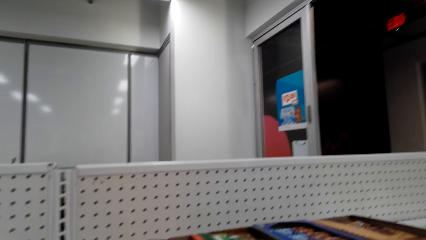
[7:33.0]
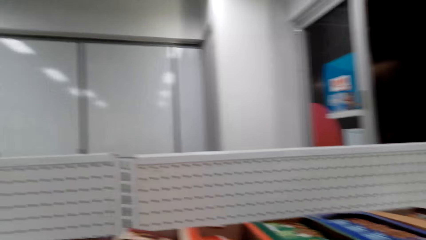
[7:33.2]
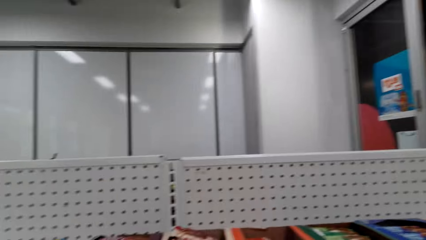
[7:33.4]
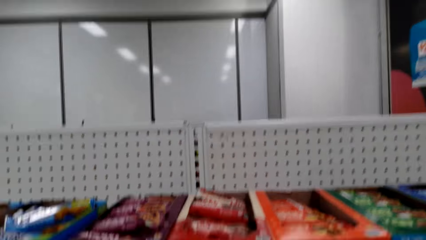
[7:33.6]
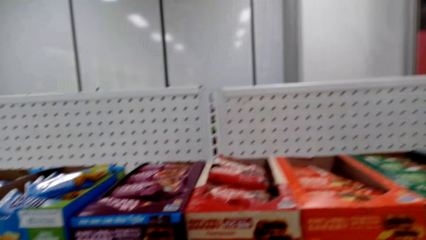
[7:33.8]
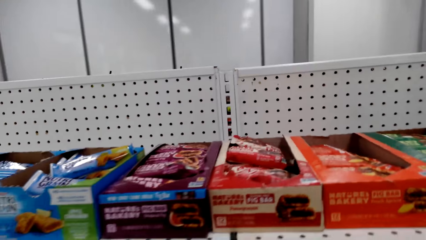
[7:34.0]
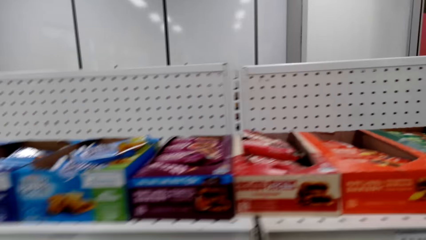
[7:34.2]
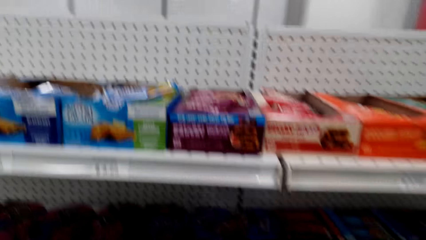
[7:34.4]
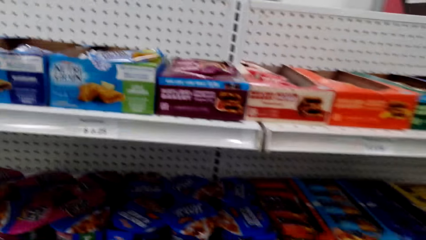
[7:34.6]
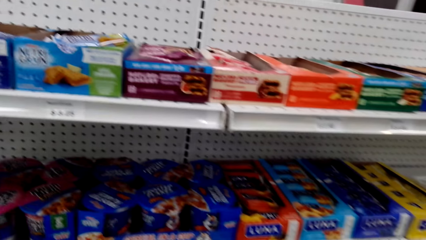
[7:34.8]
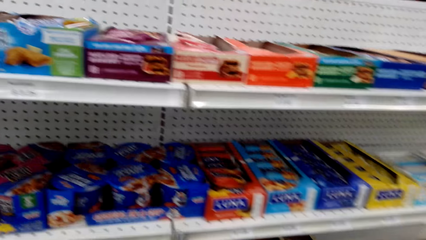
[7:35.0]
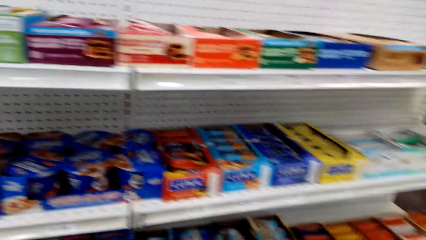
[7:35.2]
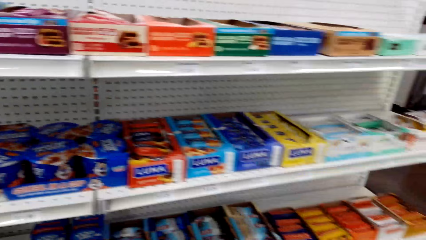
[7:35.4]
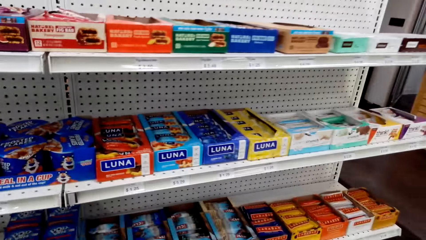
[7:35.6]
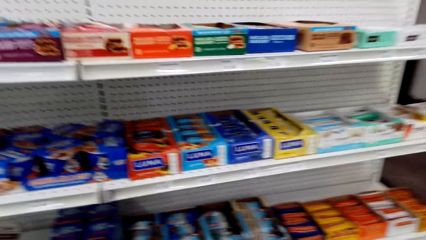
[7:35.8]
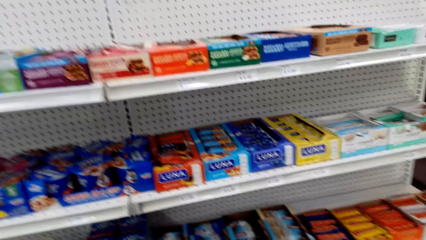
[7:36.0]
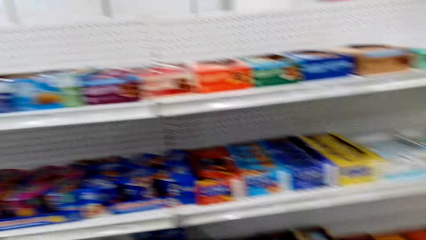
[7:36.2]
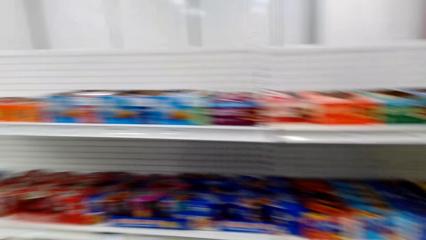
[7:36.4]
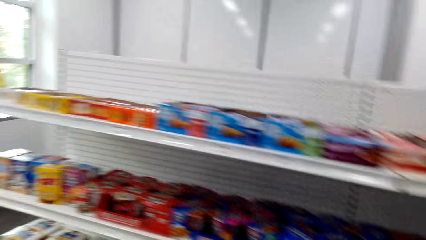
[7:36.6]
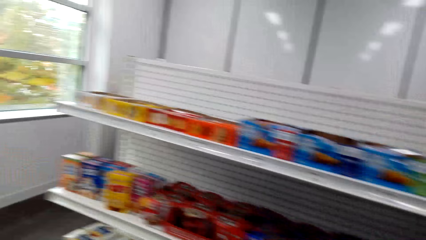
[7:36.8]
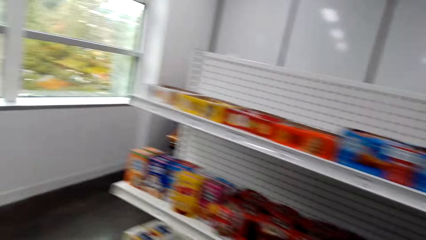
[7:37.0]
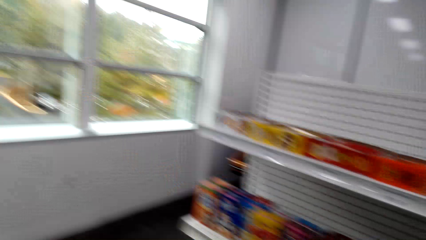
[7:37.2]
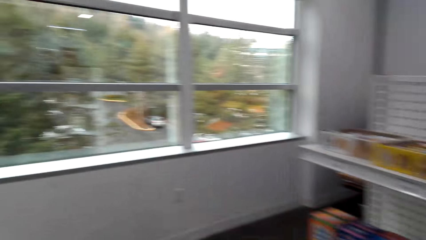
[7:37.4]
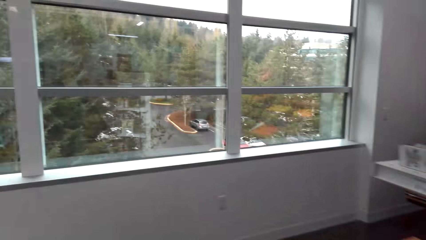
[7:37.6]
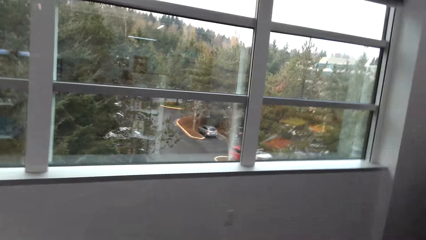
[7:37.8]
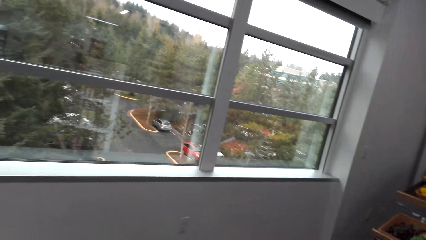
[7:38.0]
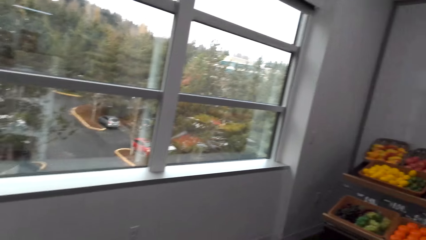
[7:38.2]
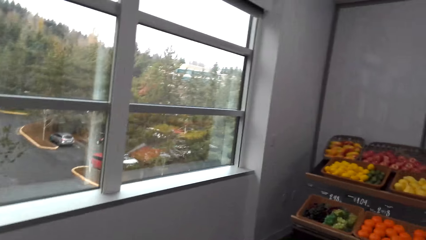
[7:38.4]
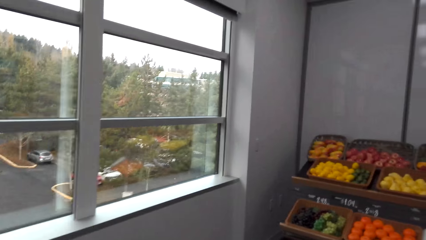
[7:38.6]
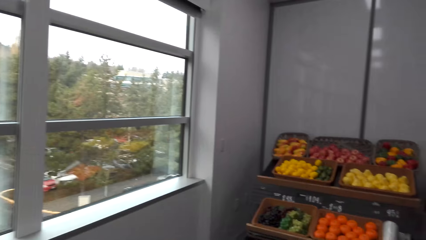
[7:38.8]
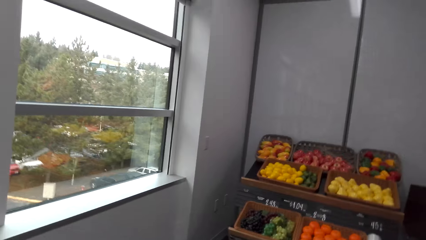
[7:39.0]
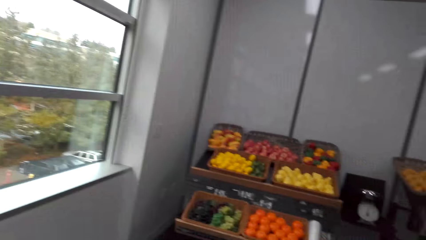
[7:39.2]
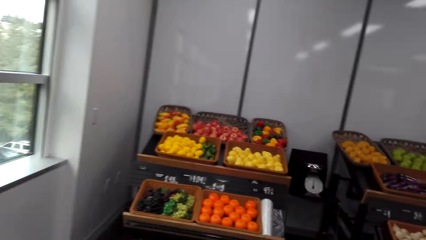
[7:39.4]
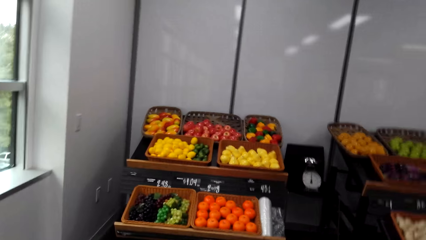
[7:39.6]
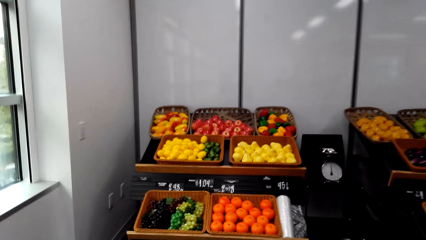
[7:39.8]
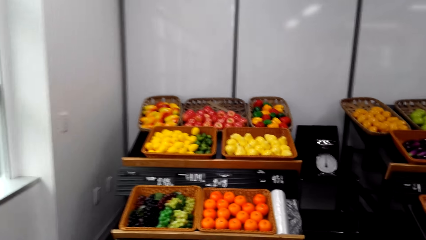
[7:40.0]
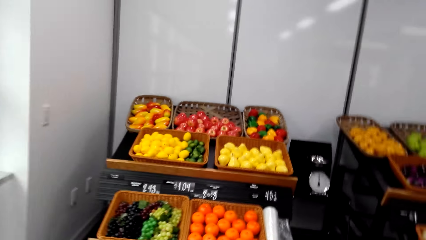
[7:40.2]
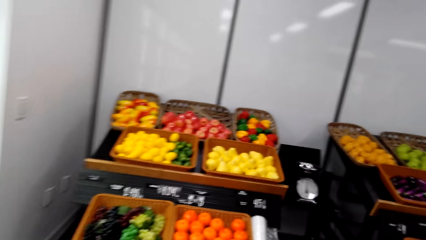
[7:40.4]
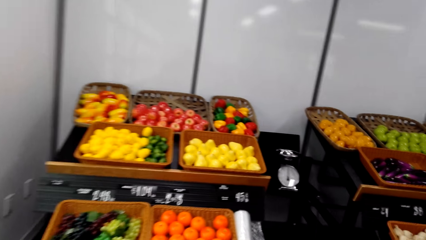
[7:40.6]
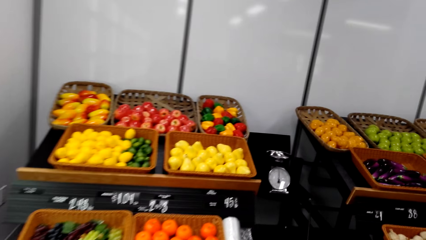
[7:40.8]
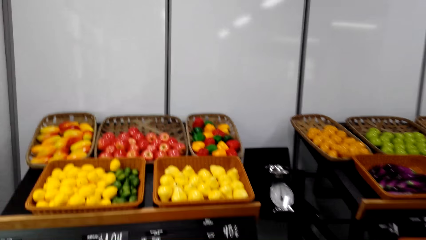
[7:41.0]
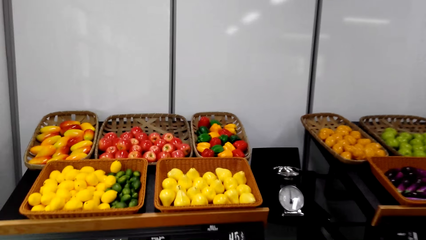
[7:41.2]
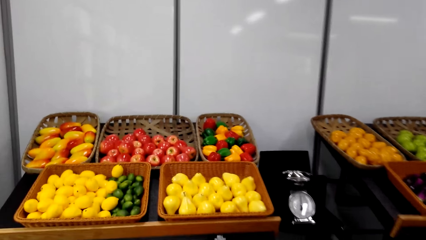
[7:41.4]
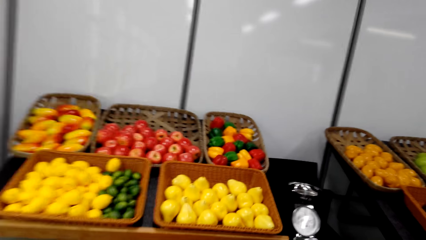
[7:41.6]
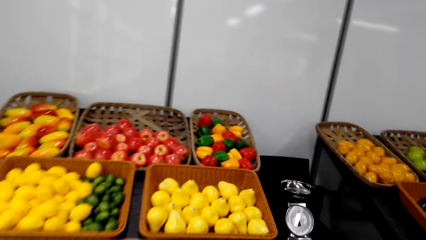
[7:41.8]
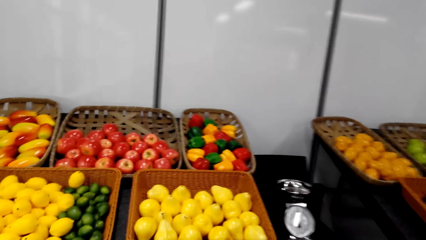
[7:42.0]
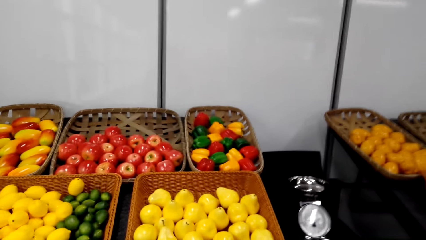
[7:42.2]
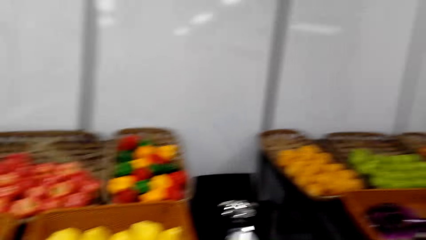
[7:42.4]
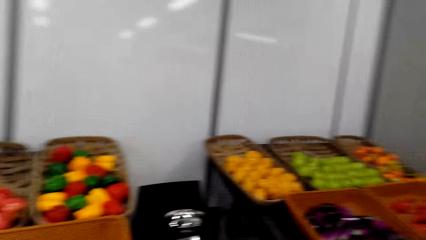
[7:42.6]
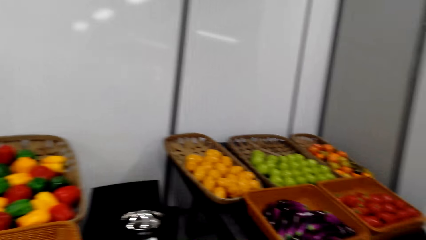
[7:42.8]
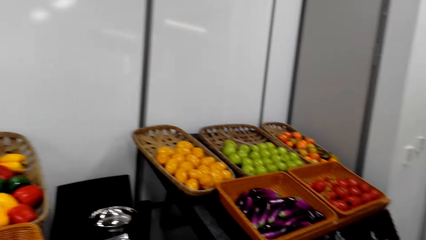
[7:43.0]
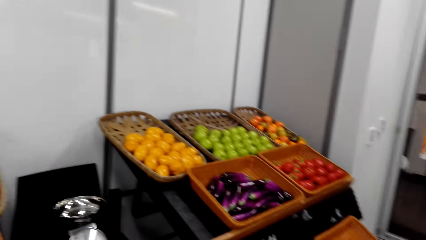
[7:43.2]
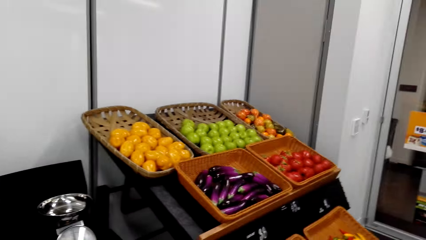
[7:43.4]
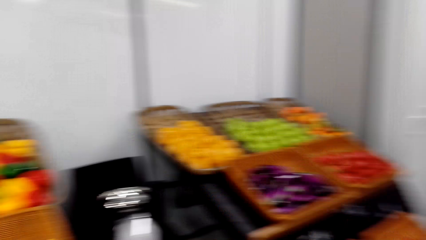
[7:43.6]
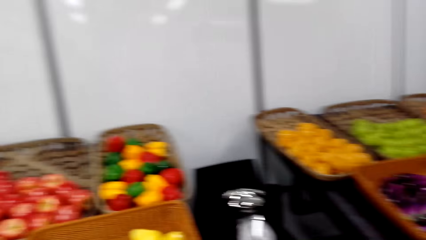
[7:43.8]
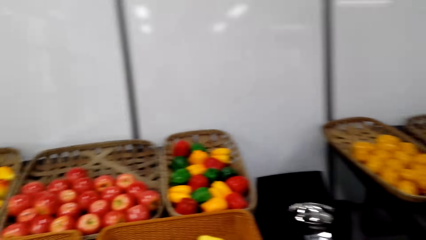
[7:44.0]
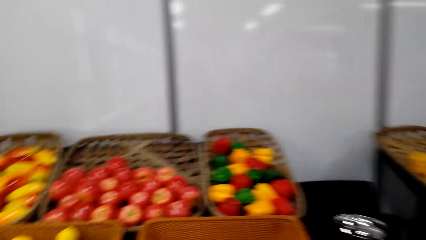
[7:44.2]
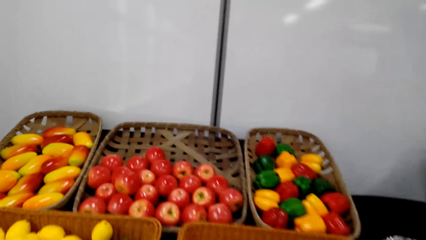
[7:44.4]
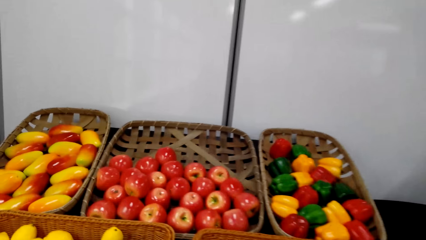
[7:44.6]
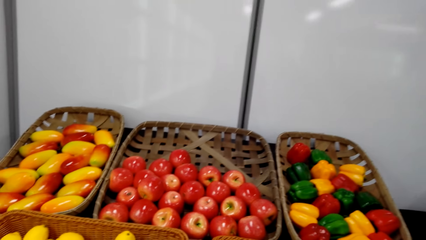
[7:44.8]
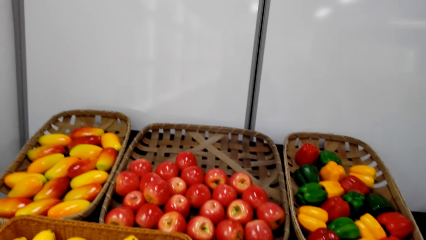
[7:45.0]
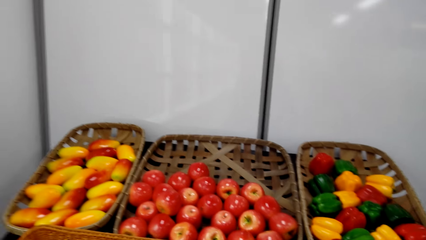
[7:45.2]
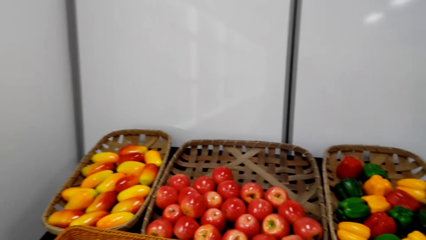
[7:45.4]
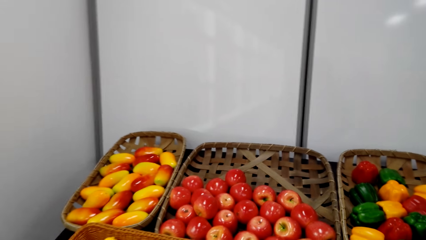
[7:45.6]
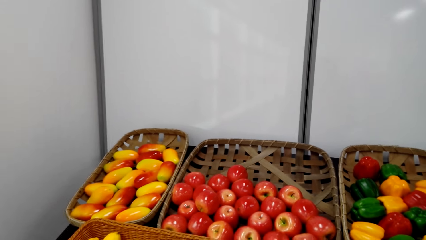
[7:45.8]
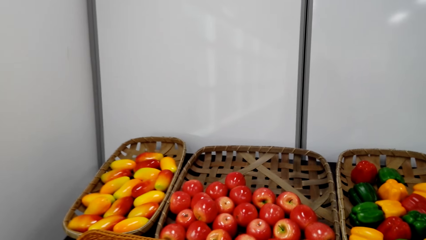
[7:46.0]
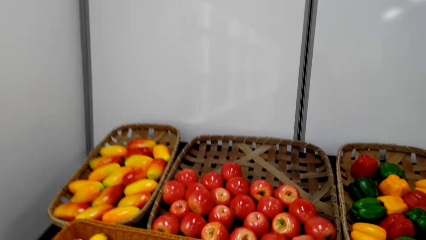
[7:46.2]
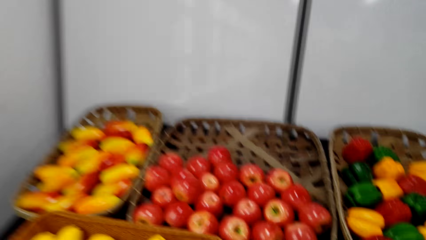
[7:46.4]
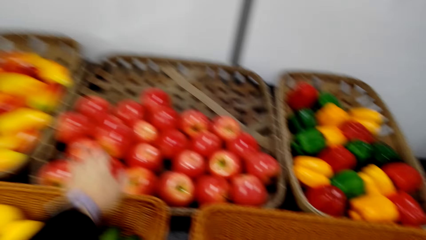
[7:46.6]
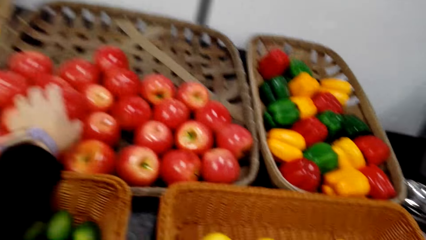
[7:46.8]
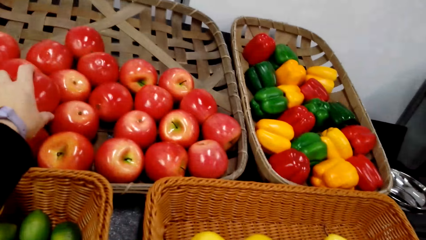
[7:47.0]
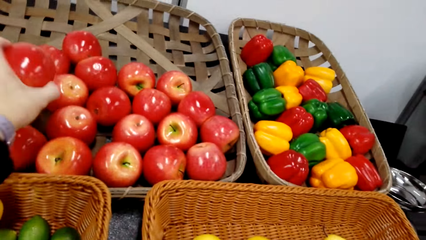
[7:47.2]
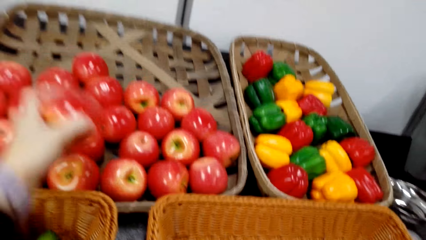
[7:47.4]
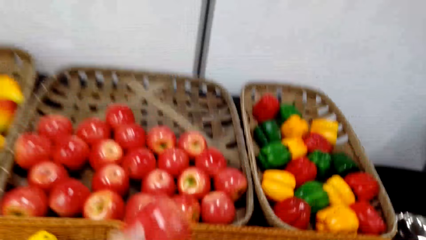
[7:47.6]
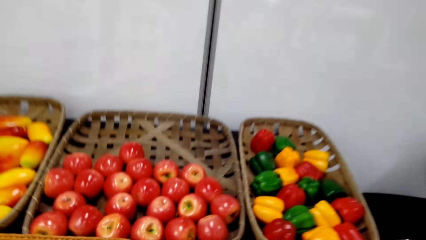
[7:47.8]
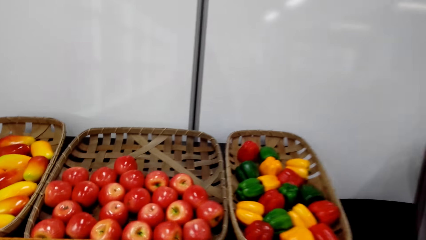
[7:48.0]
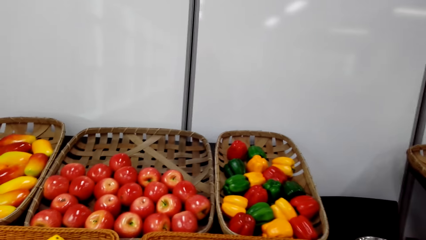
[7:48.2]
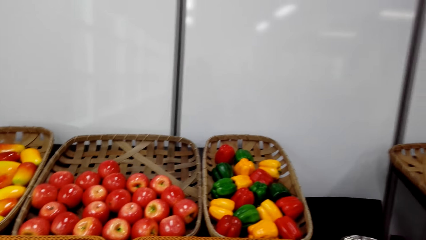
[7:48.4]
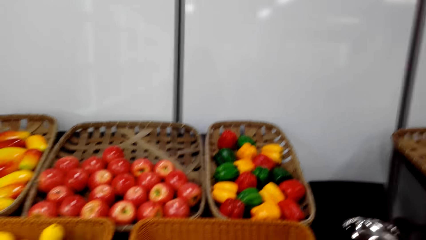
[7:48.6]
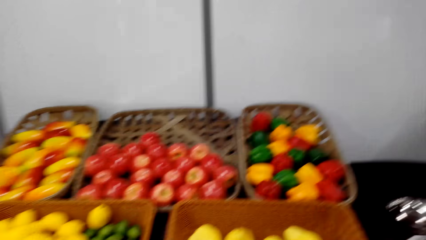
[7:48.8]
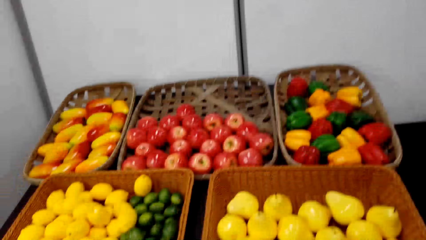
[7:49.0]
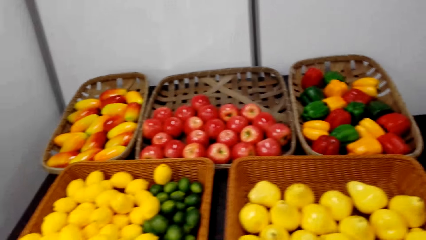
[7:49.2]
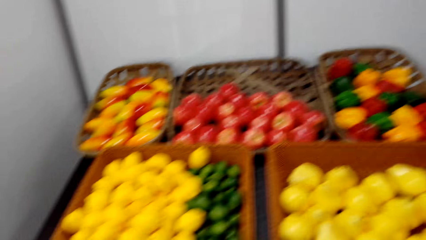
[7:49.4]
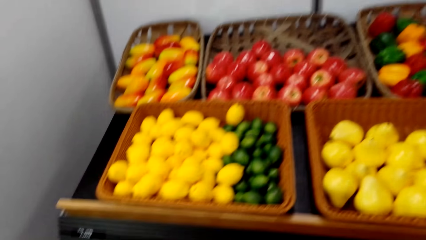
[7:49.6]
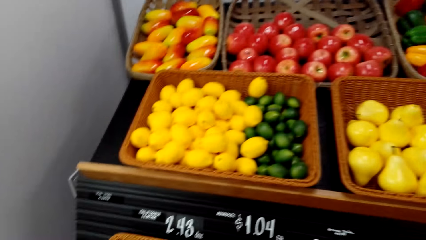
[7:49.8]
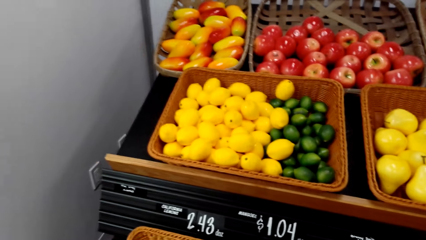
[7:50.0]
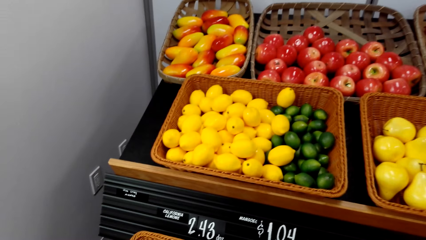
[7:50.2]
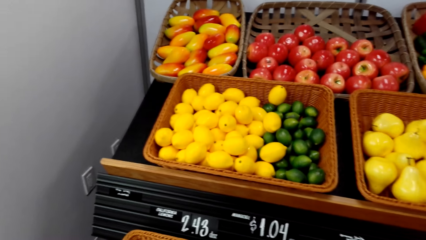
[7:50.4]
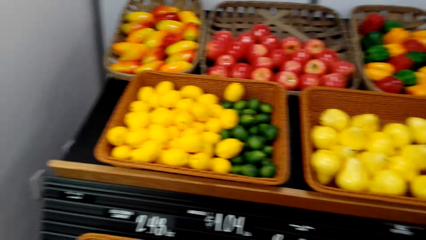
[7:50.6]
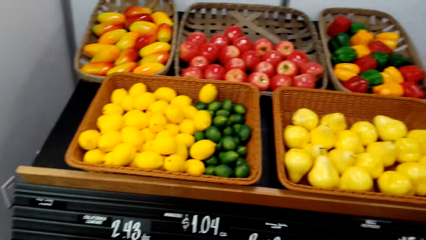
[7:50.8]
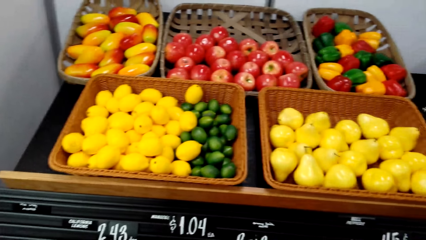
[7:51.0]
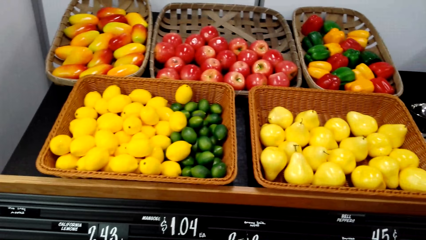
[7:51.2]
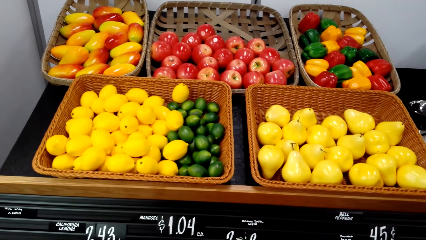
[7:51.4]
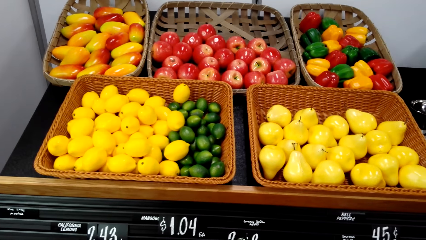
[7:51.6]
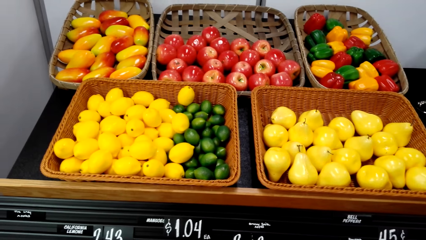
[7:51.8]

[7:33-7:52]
The camera wearer looks around the shelves. They walk to the grocery side. They walk beside the shelves. They pick up an apple.
